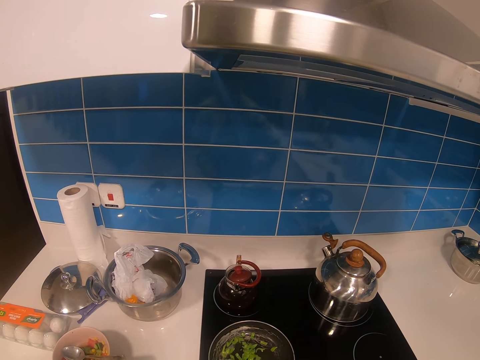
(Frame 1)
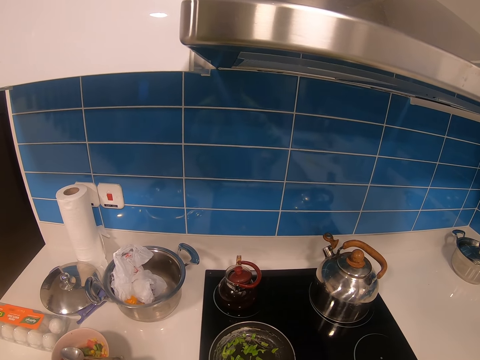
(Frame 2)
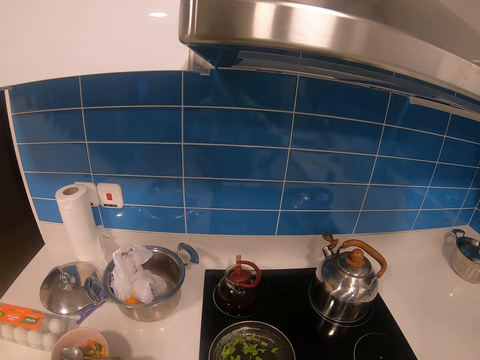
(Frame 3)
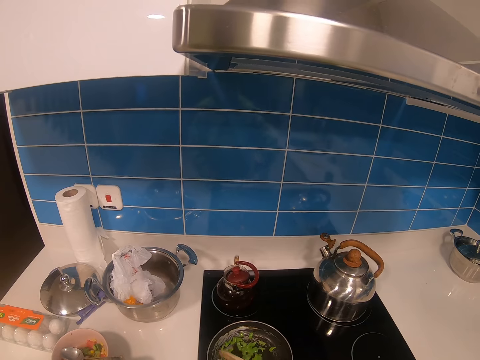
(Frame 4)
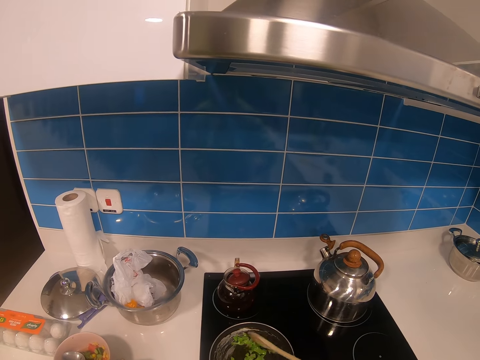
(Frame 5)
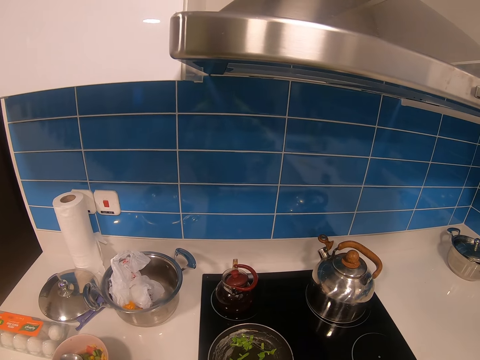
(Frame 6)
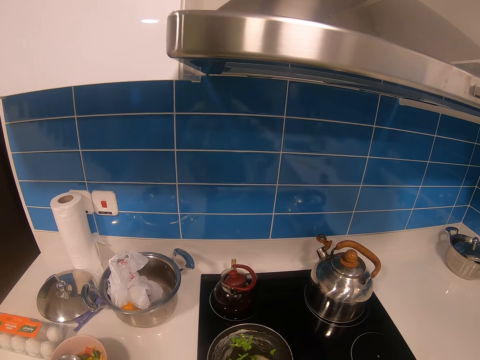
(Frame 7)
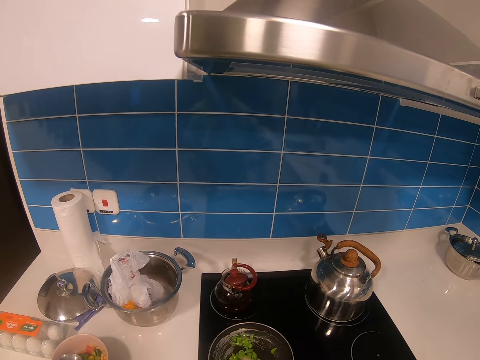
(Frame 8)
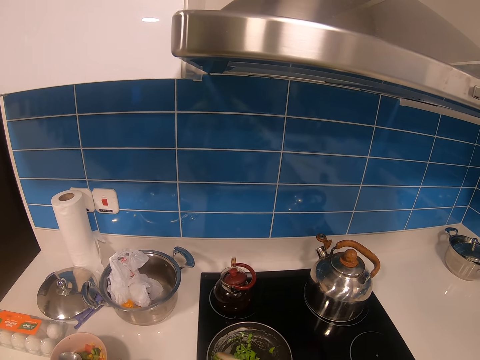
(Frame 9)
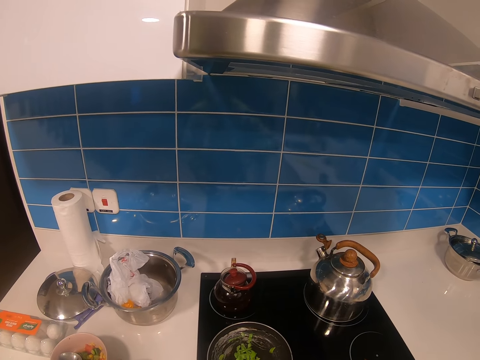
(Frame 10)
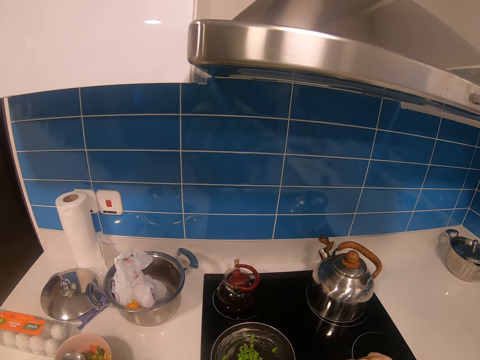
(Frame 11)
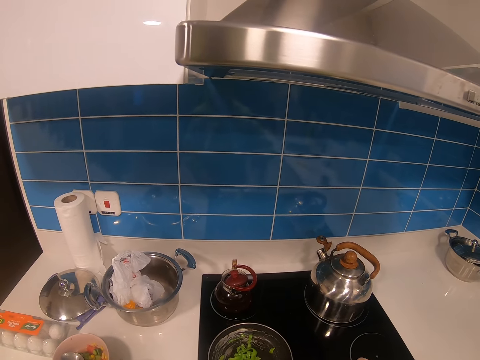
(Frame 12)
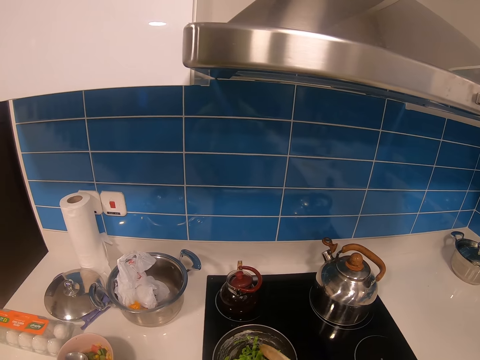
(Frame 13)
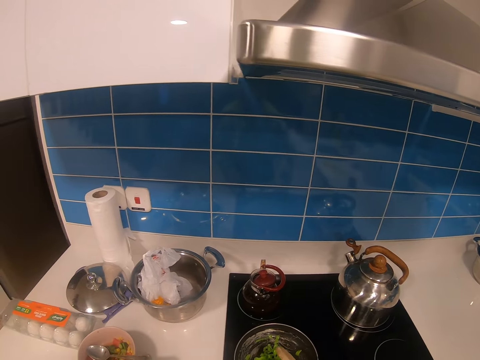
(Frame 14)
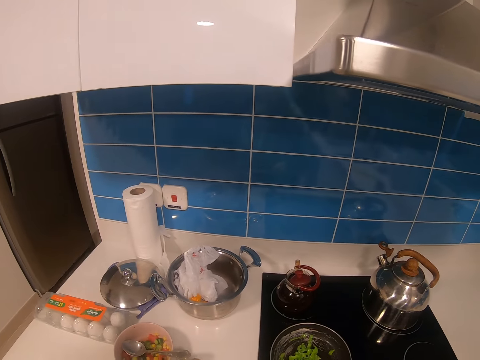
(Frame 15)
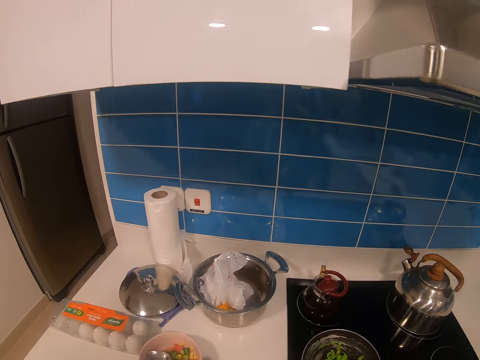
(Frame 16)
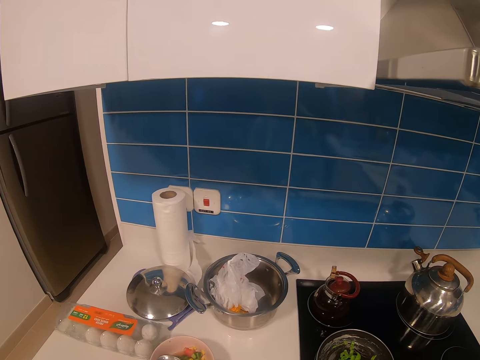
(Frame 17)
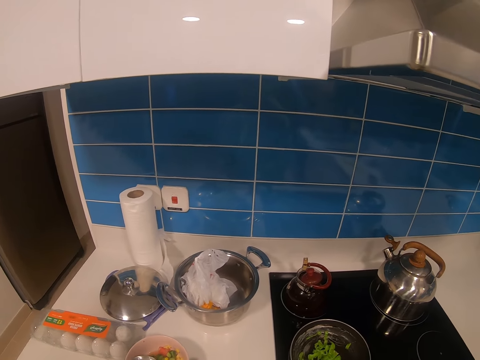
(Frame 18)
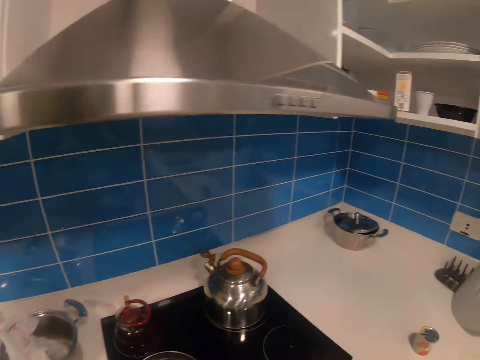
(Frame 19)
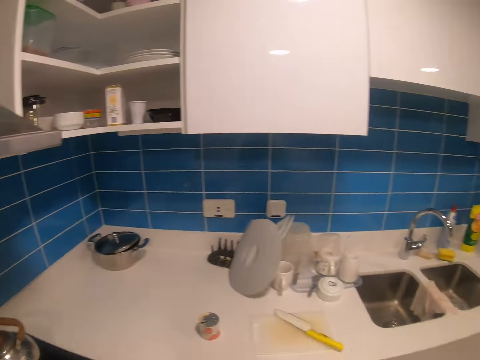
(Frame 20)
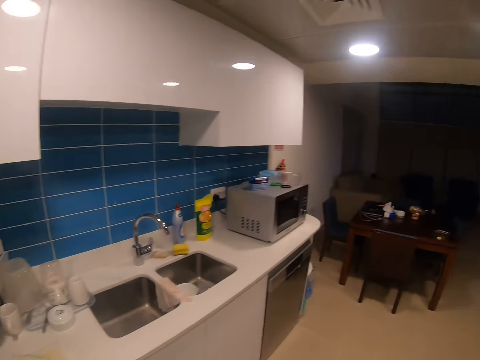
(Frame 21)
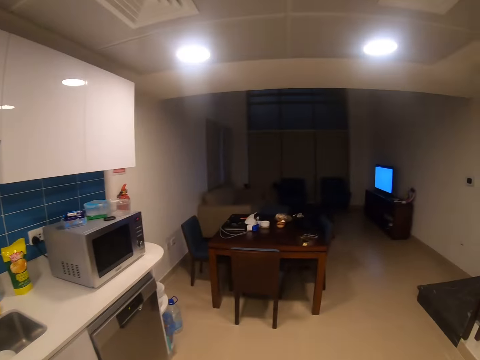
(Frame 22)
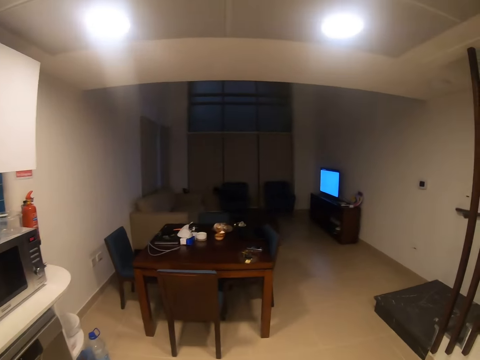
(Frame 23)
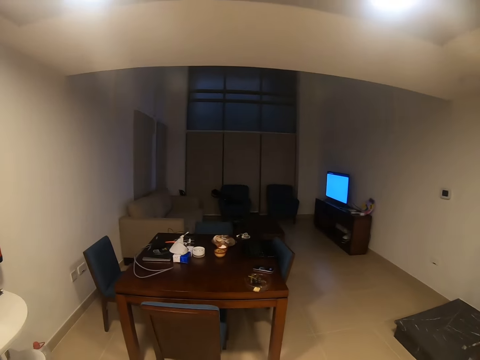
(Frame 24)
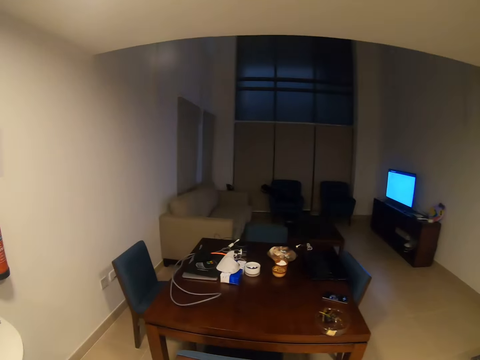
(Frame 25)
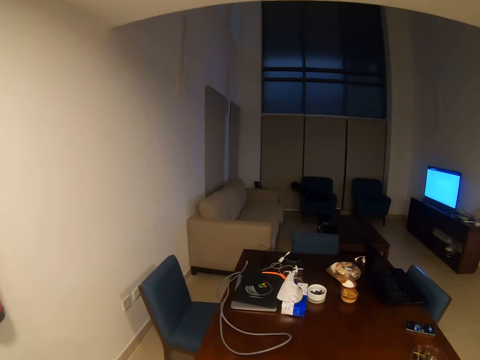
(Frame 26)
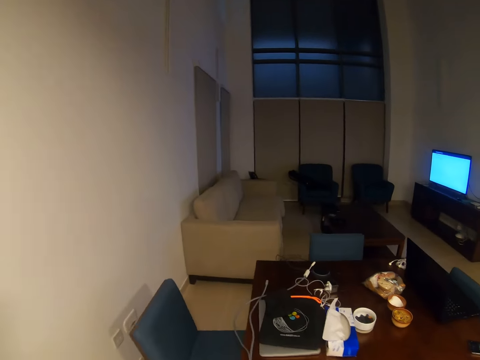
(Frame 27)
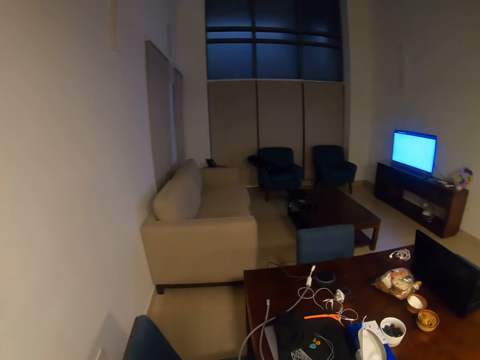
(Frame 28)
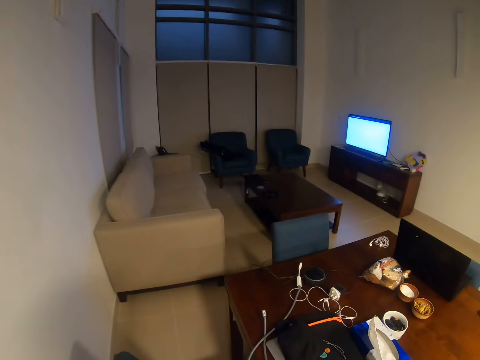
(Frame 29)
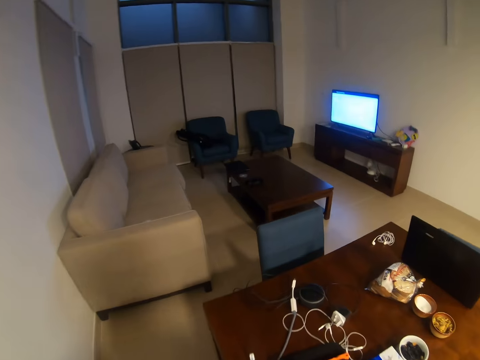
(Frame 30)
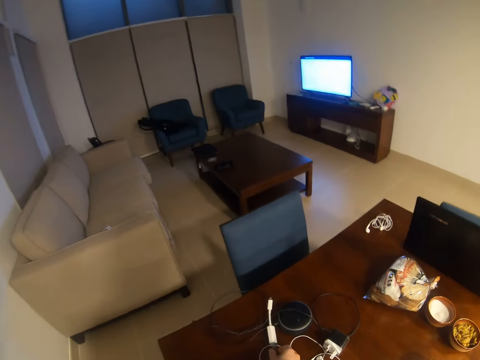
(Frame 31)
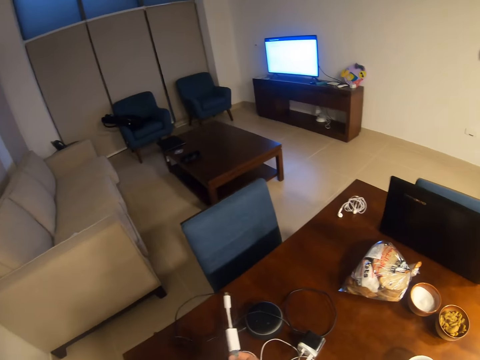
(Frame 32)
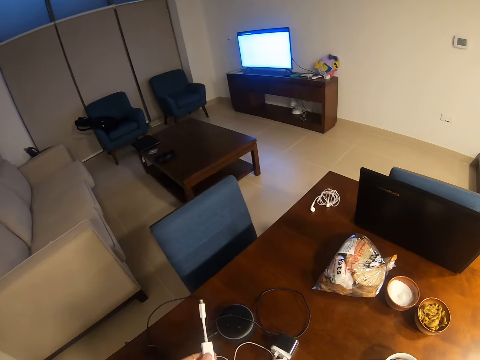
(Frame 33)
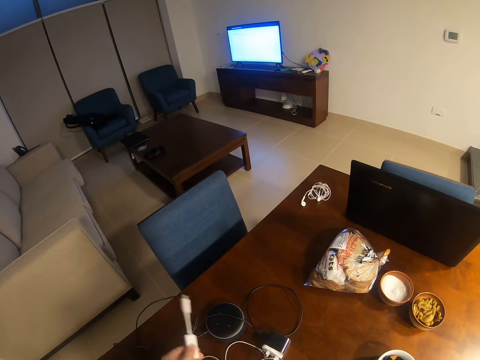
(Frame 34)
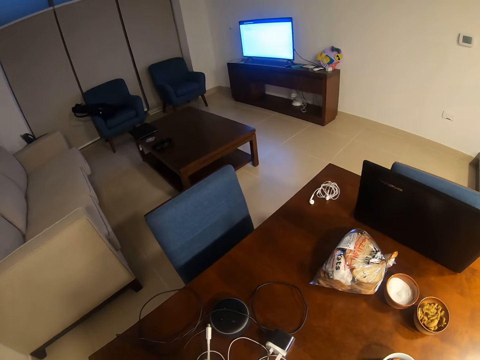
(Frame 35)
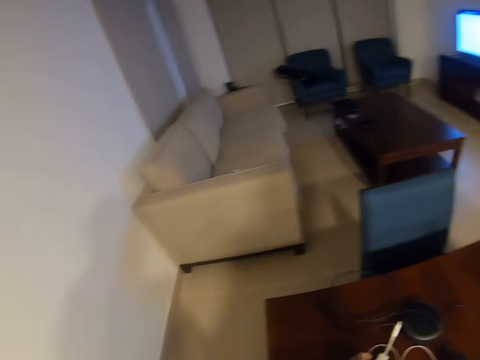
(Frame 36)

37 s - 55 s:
The camera wearer puts down the cooking stick. They walk around. They walk towards the living room. They unplug the ethernet cable from the gadget. They pick up the cable.

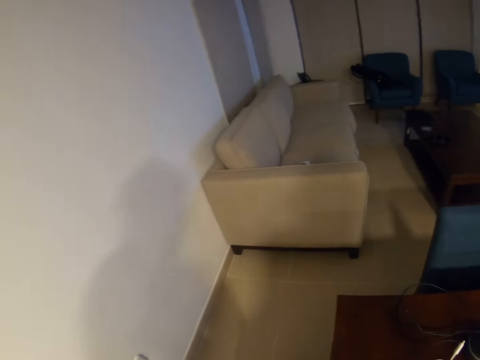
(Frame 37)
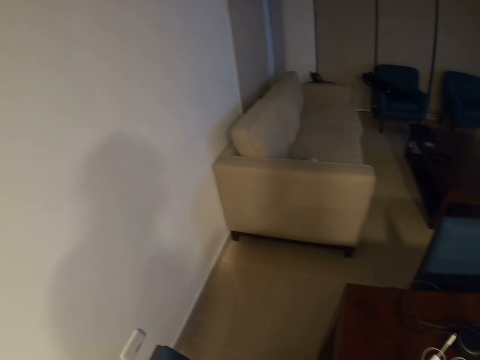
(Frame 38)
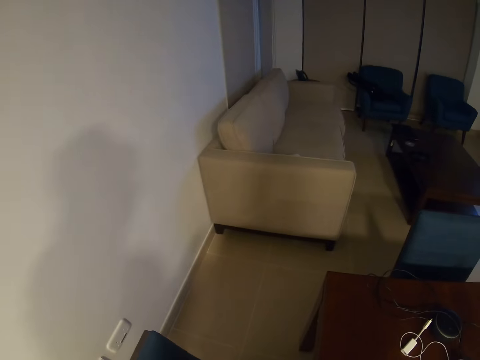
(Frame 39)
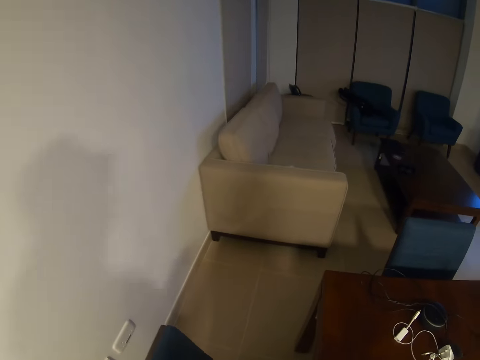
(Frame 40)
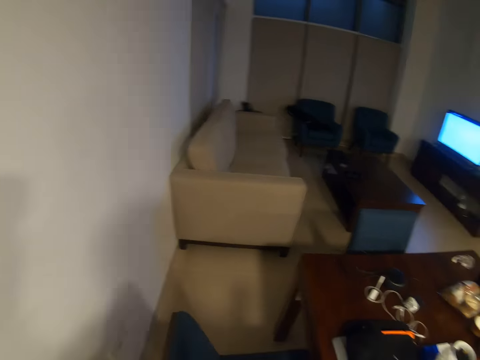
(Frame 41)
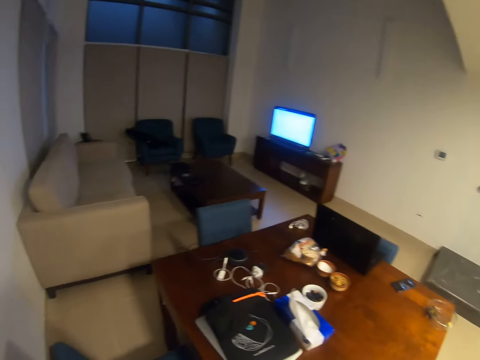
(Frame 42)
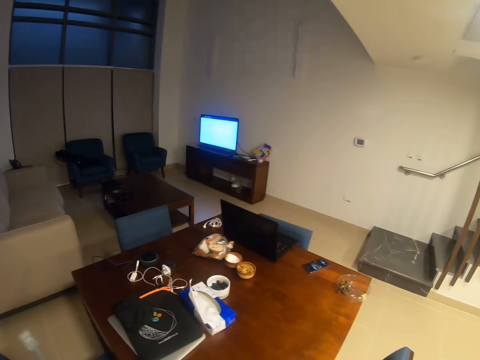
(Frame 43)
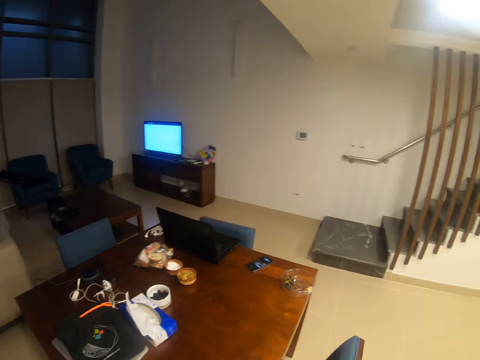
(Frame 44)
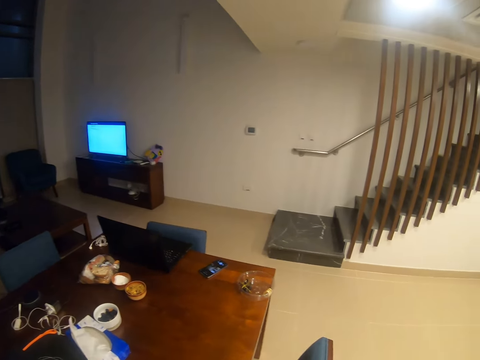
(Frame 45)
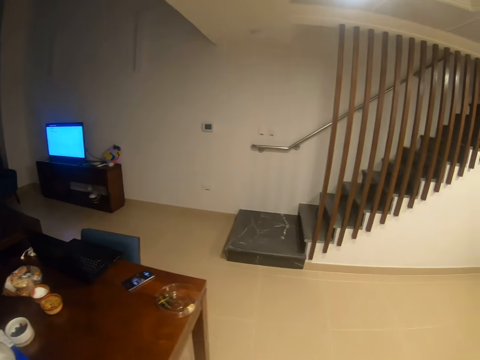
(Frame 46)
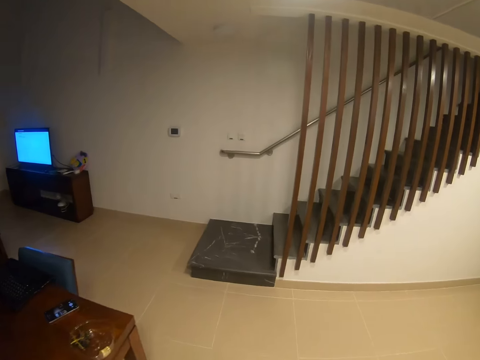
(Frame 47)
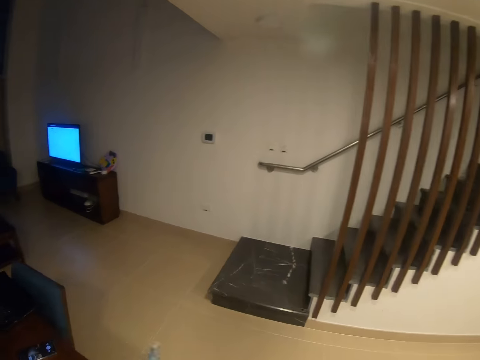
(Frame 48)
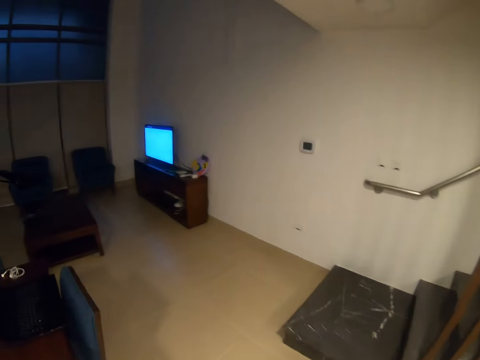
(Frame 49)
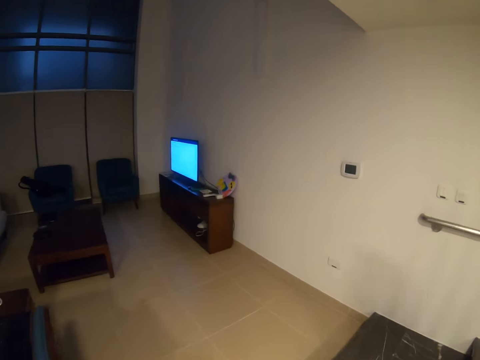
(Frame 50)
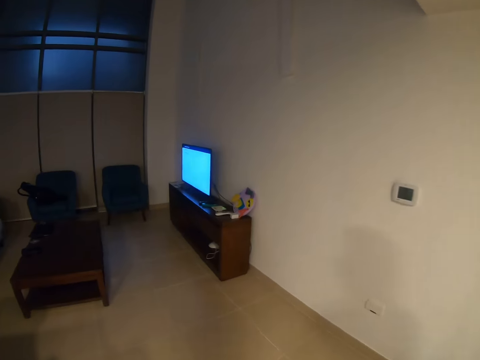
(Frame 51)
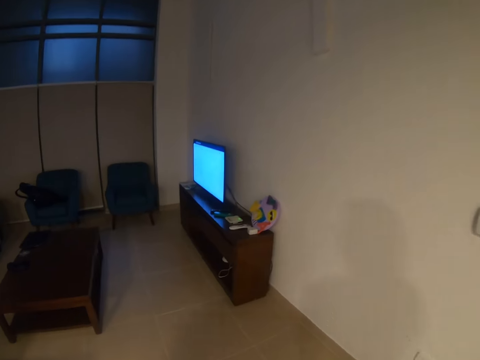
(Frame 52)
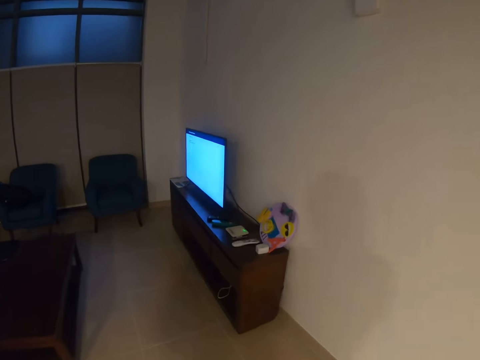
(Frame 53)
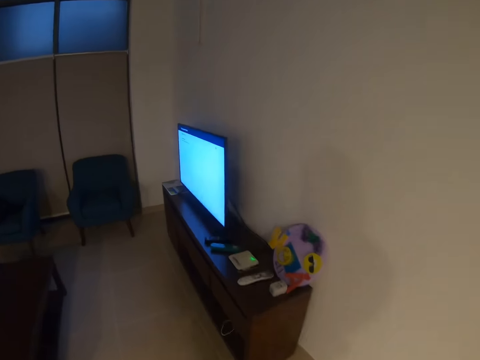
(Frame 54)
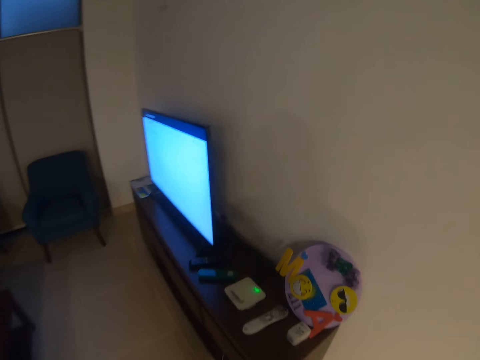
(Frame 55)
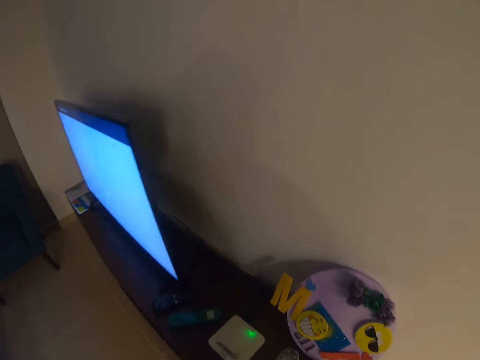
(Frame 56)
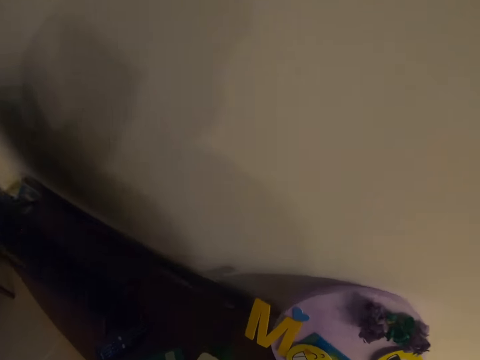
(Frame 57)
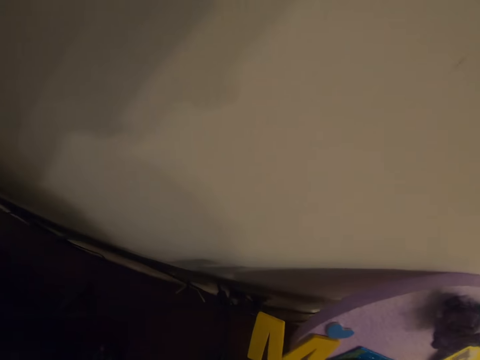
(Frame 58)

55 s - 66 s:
The camera wearer looks around. They walk around.
